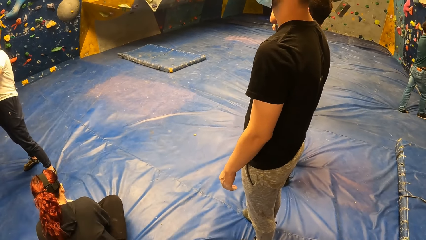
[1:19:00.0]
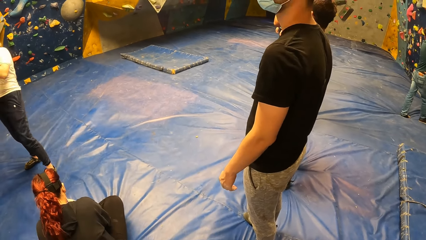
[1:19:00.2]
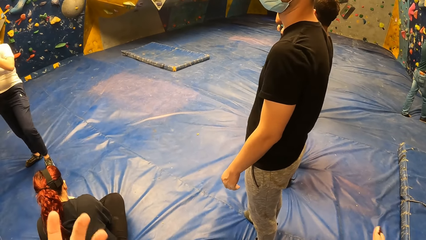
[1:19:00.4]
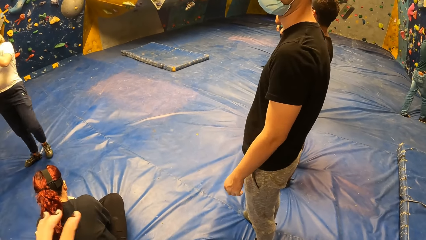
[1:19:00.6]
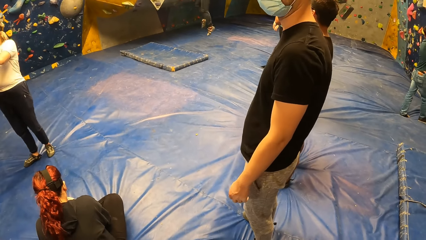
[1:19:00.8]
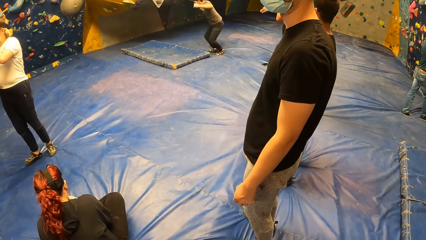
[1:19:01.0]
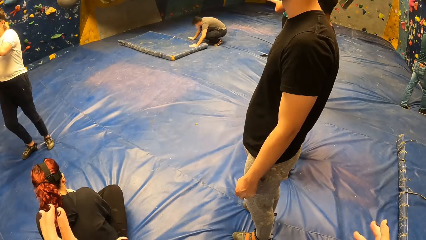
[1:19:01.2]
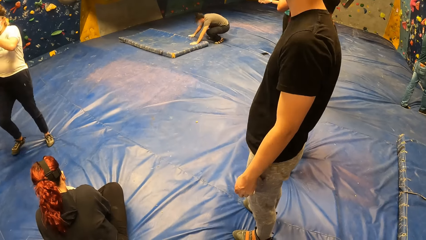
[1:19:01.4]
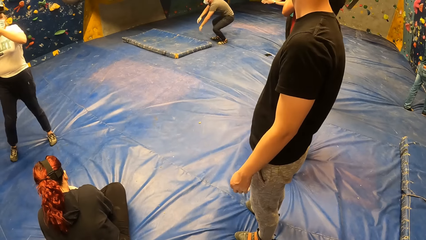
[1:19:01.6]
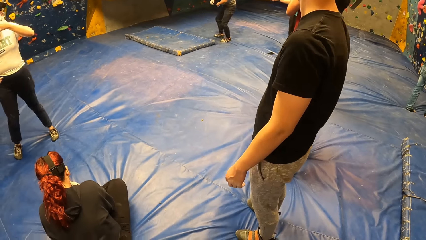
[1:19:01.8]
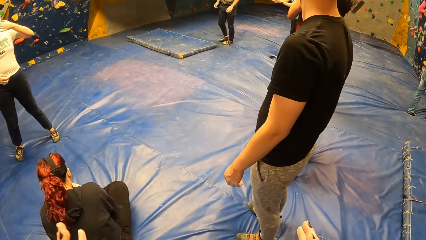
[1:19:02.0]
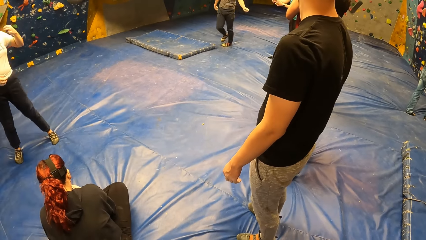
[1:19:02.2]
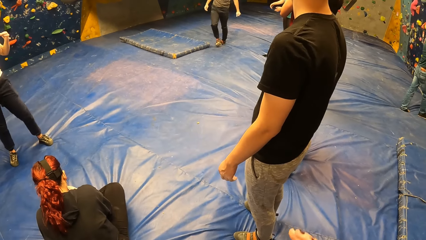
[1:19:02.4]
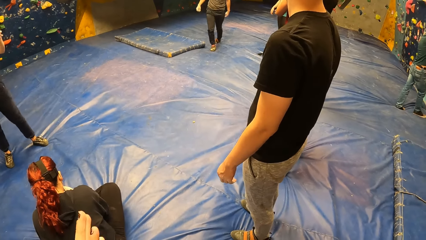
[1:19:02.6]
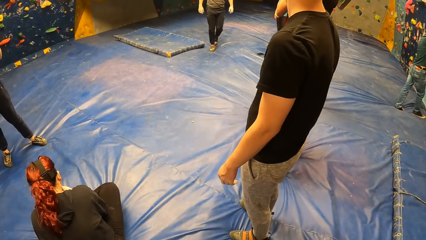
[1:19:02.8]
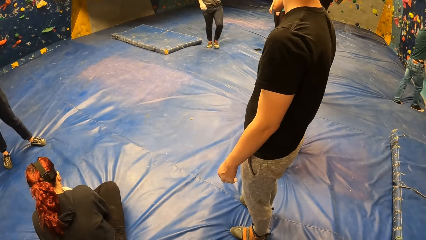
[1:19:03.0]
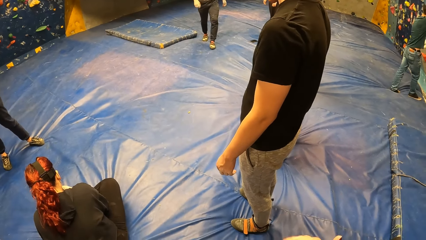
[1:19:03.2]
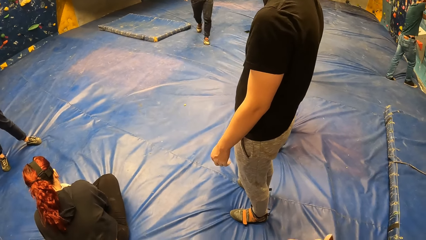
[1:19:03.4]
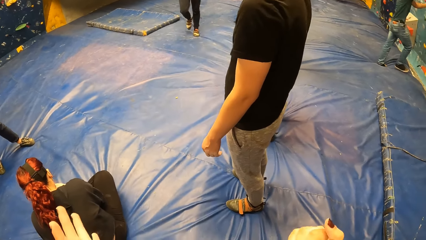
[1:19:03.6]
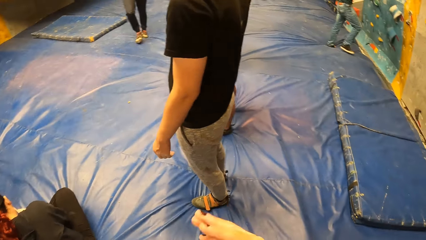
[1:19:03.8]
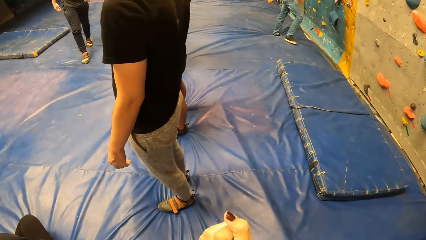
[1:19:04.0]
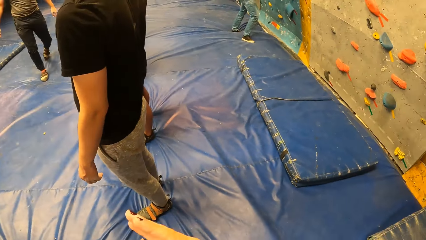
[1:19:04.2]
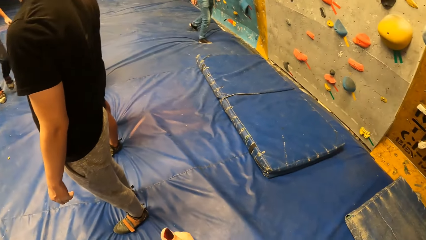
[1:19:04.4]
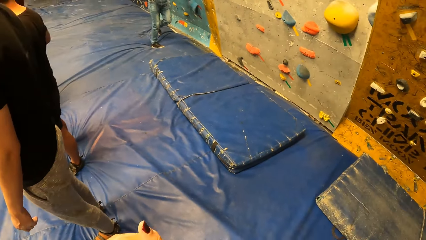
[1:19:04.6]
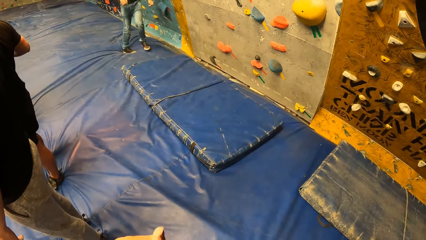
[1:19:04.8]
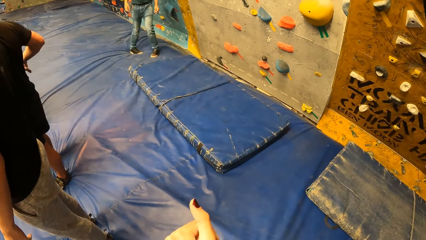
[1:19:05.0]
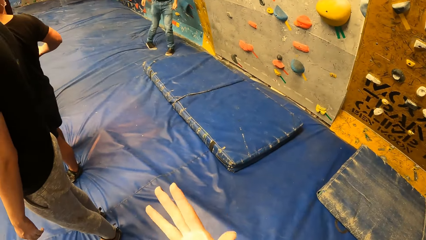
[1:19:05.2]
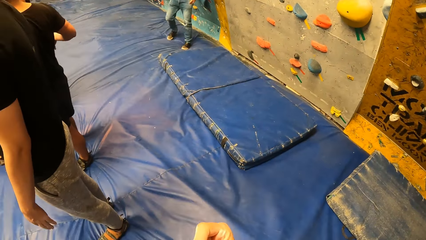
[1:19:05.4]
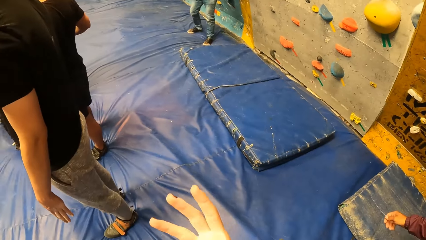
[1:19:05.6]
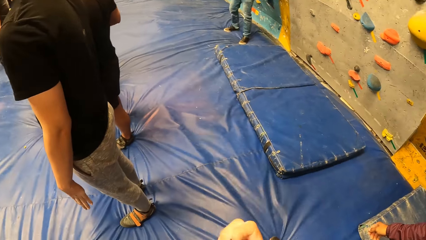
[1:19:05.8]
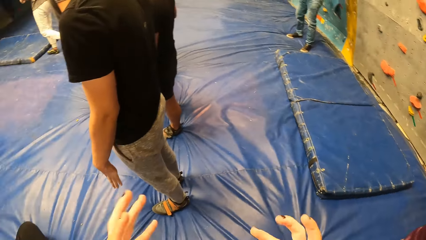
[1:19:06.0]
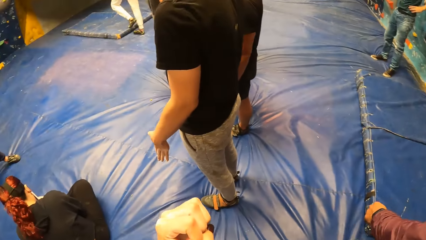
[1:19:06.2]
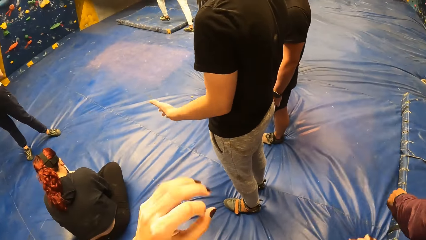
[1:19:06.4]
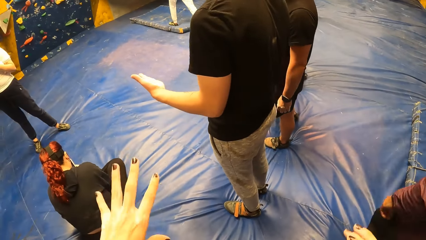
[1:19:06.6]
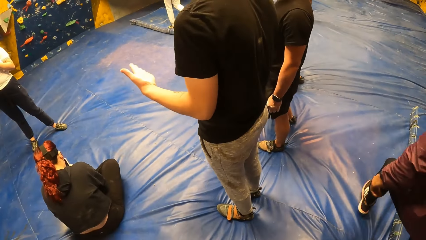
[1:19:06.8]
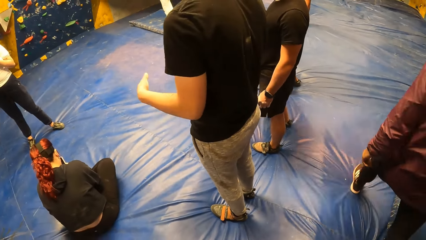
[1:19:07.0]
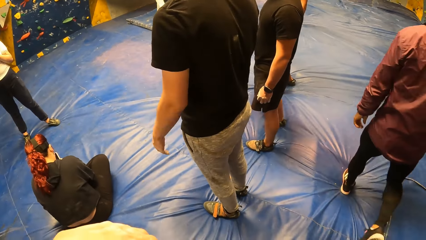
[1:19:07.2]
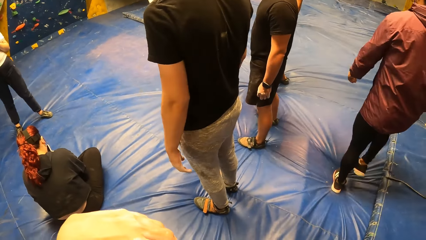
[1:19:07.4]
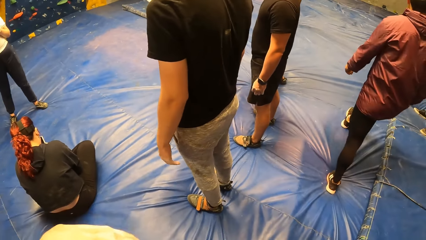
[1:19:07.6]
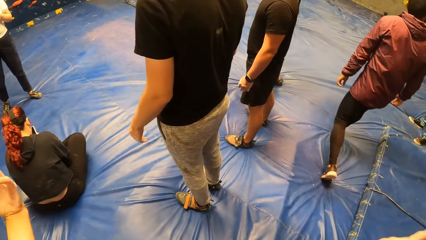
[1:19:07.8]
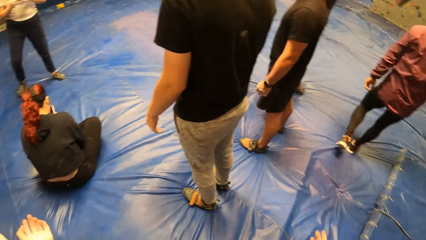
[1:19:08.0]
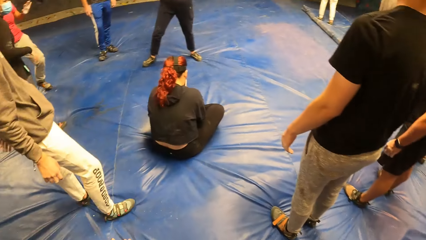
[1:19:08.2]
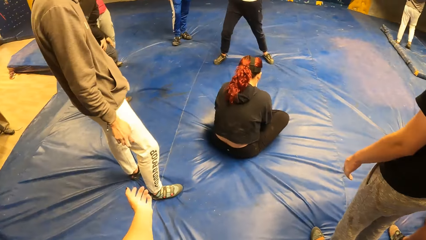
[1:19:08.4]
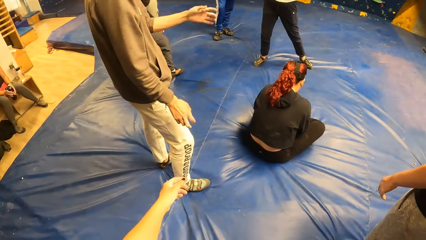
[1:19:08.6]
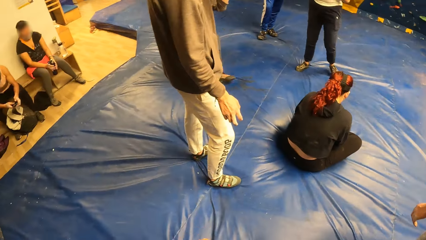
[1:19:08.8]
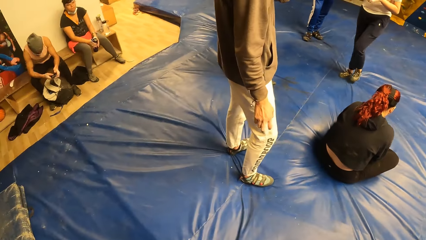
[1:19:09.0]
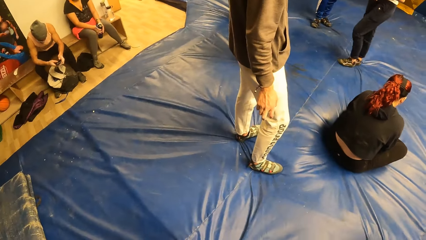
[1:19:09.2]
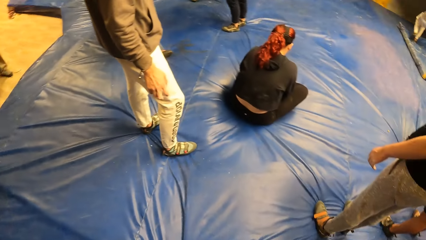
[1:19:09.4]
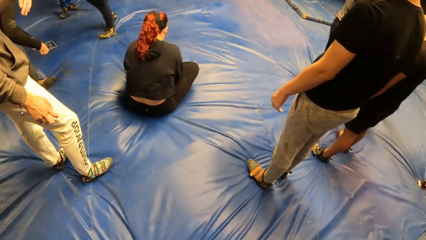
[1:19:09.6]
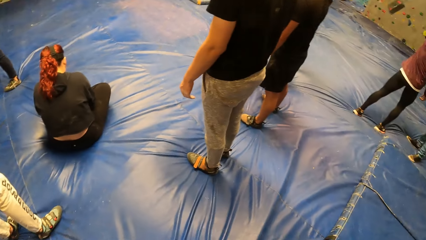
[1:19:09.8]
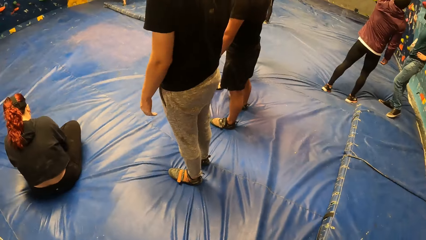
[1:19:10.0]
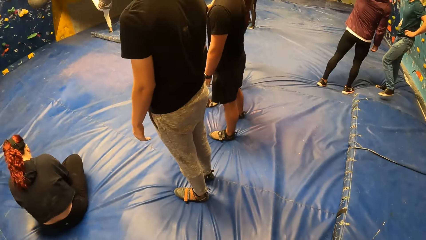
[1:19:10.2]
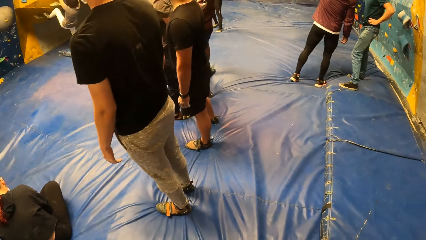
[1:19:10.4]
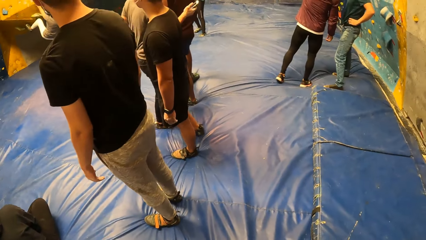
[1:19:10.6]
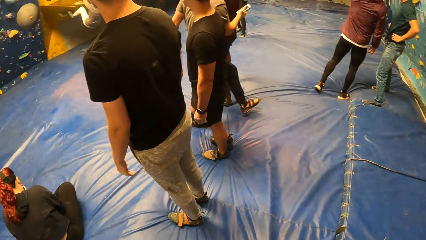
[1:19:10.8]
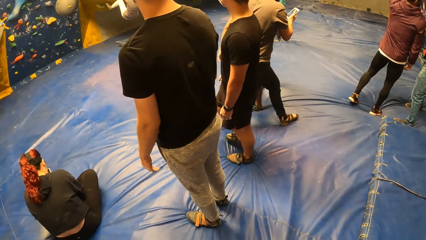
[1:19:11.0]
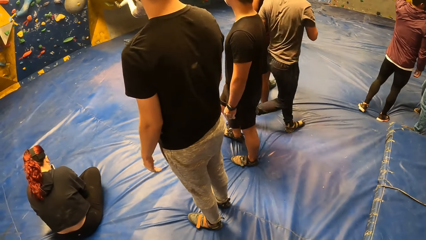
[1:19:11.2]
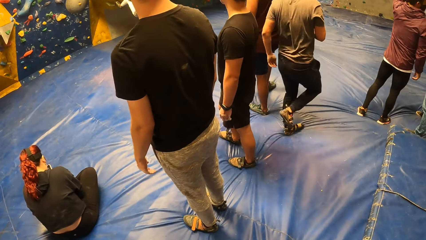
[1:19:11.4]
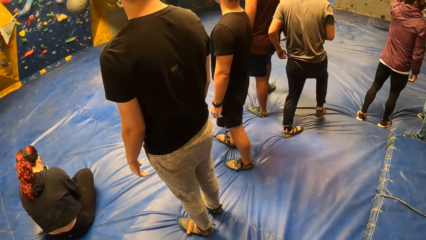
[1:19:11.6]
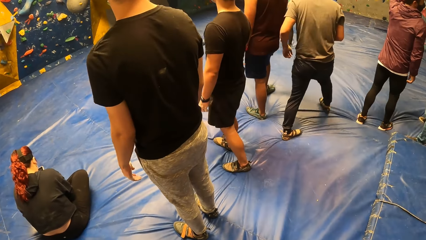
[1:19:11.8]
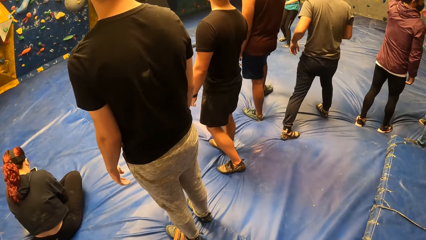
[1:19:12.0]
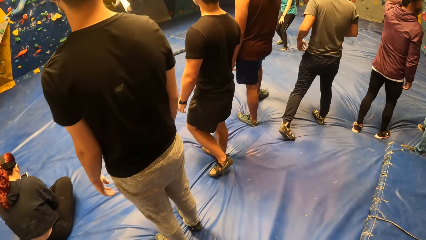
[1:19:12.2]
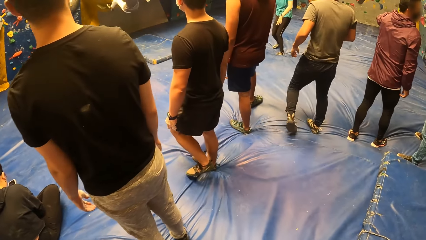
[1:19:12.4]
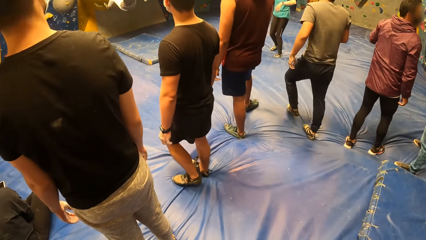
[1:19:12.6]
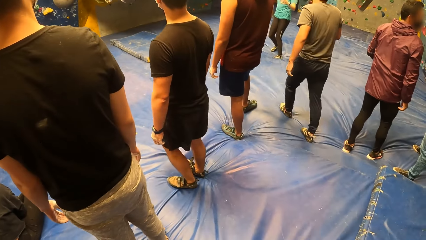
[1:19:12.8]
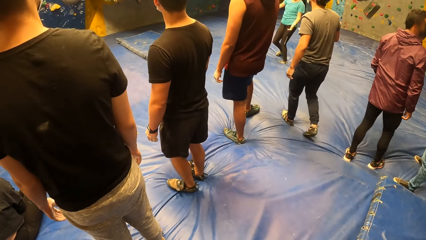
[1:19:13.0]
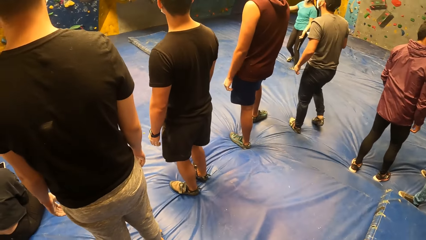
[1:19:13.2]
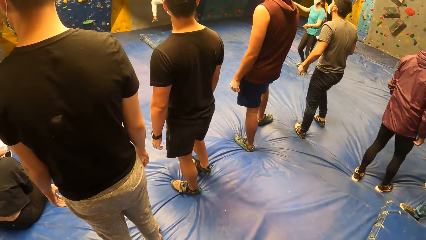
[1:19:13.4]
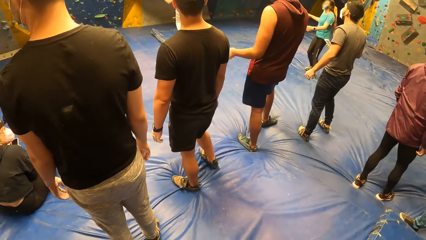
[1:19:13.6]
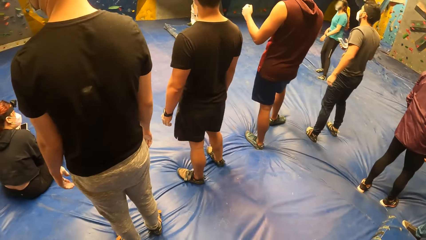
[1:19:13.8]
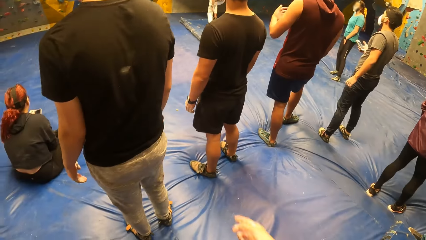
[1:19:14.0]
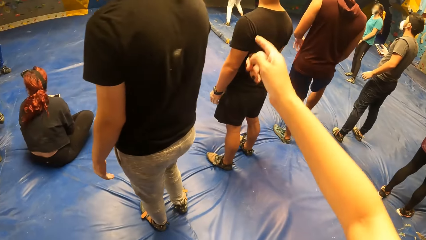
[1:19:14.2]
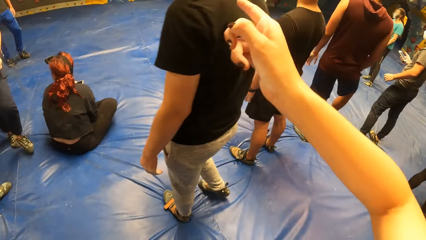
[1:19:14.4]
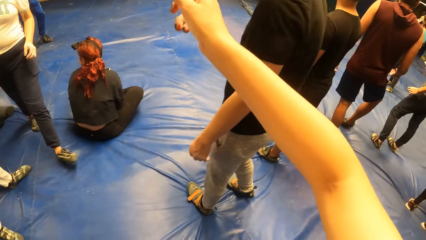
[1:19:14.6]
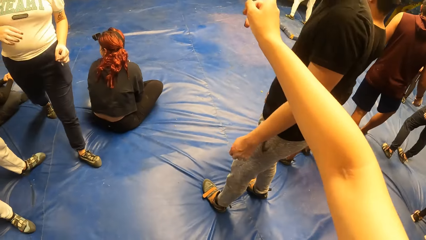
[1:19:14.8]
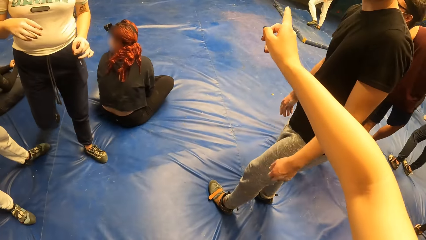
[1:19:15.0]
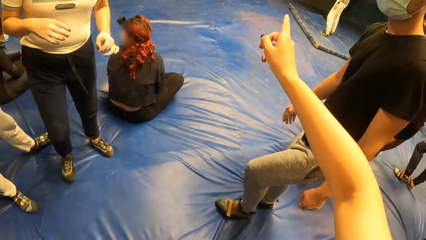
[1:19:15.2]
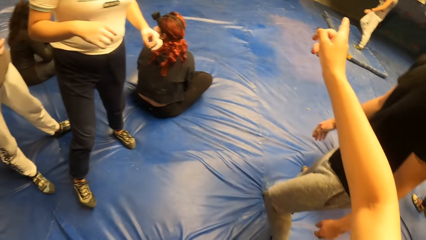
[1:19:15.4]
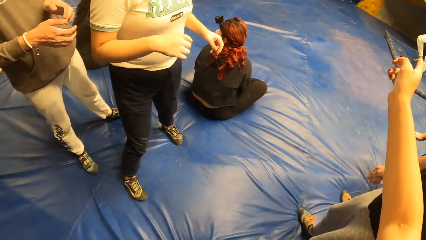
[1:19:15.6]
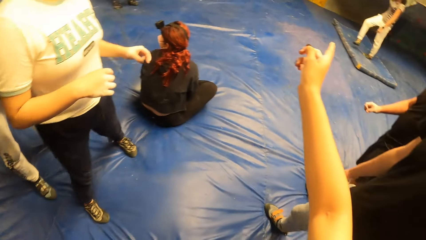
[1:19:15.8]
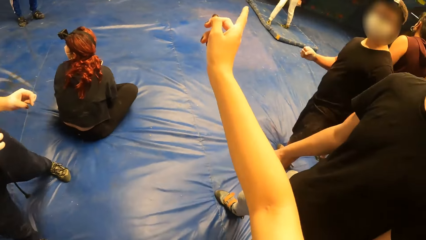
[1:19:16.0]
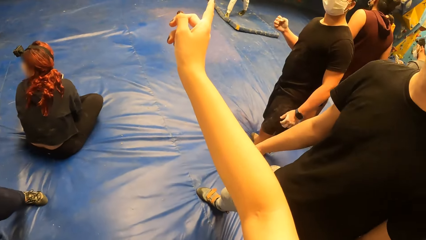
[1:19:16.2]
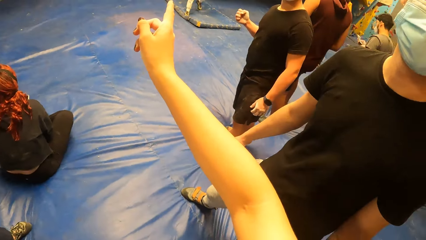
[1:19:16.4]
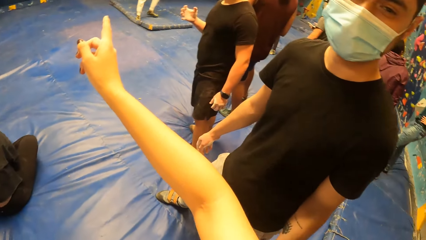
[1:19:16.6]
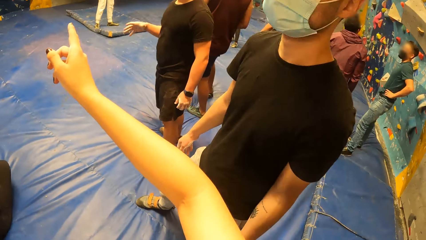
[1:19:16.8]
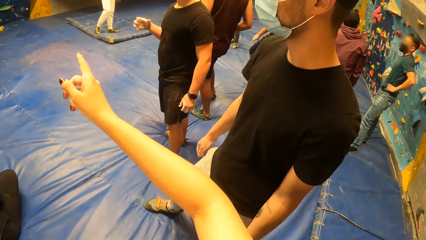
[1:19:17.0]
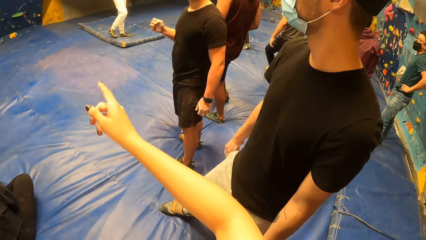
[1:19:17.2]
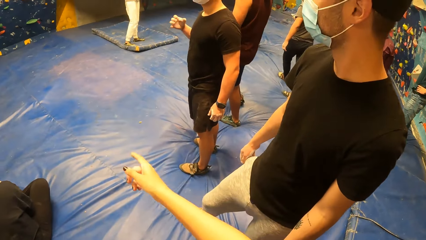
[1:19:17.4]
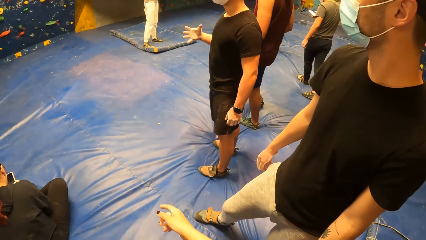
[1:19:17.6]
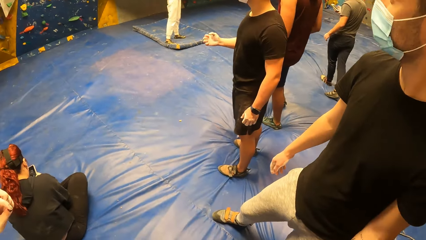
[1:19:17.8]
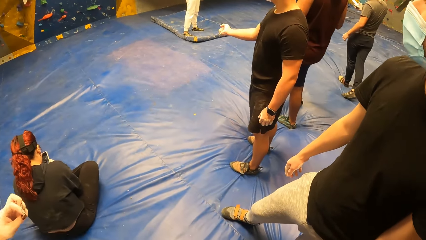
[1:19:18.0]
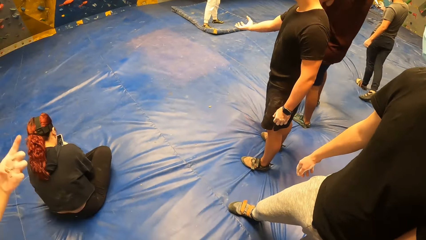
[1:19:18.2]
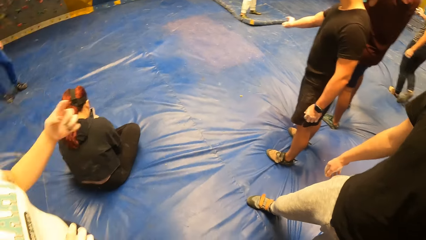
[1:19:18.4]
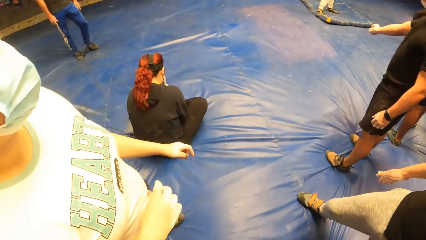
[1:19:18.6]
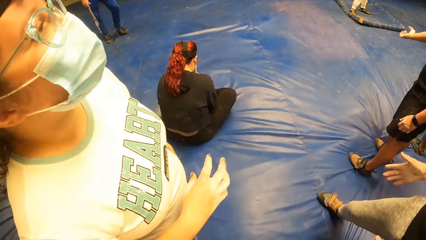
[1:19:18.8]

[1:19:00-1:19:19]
The camera wearer moves hands. A man moves a hand. A woman moves hands. The camera wearer moves a hand. They interact with the man and the woman. They point a finger.
